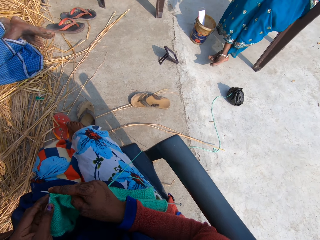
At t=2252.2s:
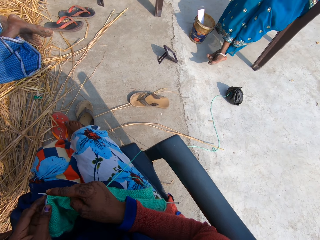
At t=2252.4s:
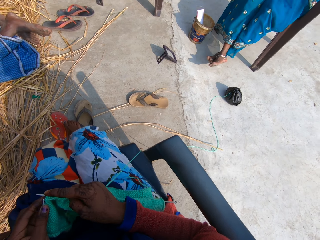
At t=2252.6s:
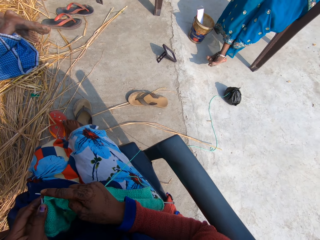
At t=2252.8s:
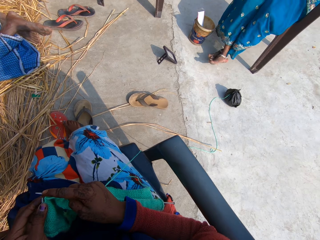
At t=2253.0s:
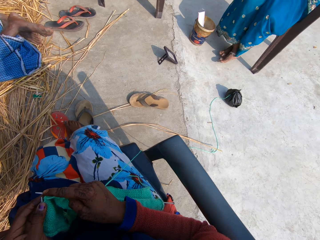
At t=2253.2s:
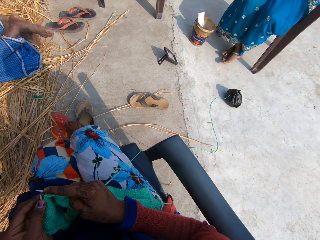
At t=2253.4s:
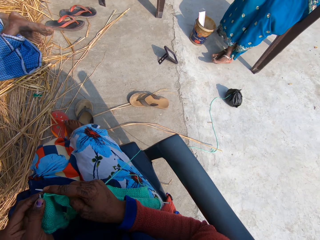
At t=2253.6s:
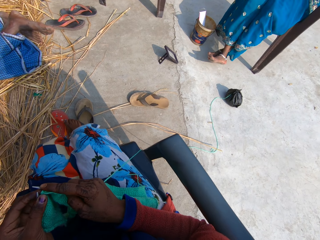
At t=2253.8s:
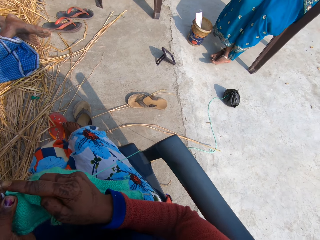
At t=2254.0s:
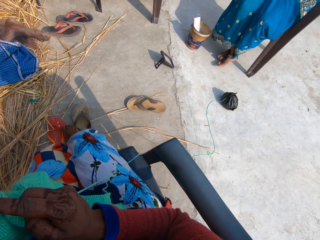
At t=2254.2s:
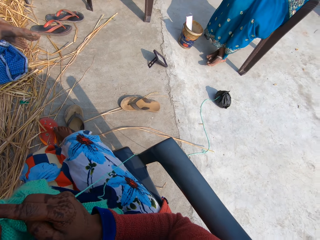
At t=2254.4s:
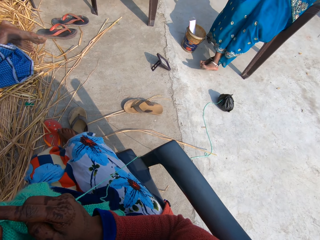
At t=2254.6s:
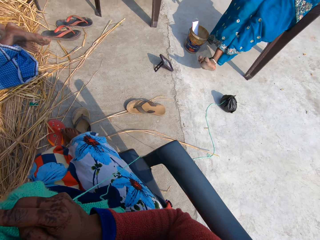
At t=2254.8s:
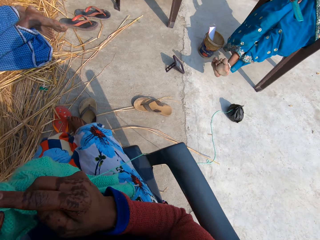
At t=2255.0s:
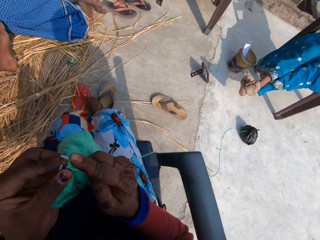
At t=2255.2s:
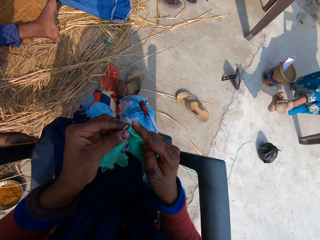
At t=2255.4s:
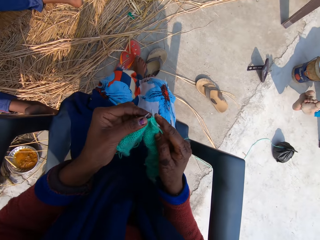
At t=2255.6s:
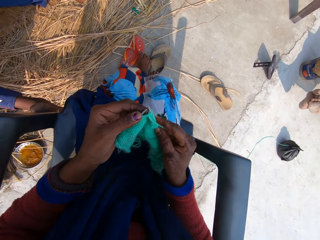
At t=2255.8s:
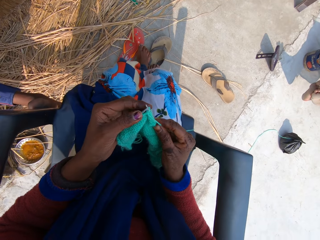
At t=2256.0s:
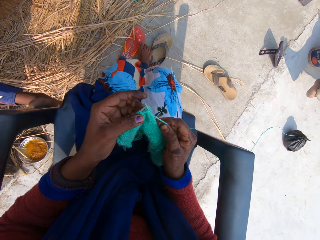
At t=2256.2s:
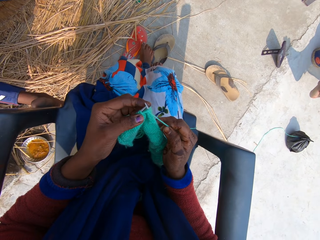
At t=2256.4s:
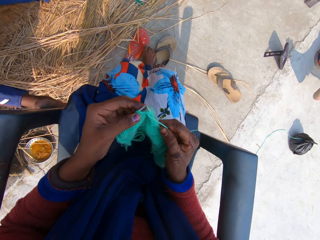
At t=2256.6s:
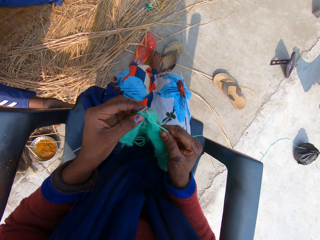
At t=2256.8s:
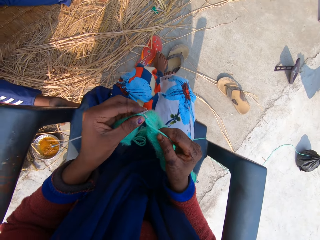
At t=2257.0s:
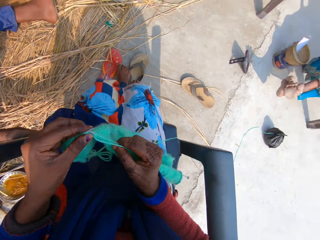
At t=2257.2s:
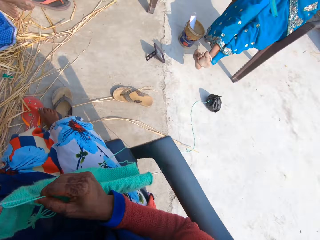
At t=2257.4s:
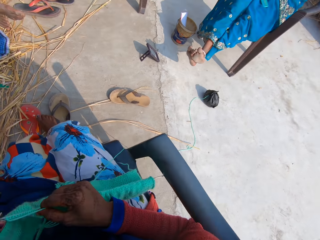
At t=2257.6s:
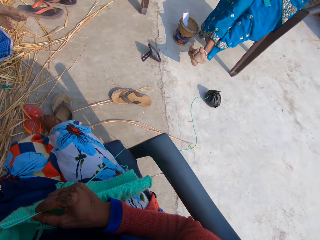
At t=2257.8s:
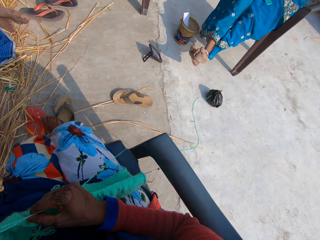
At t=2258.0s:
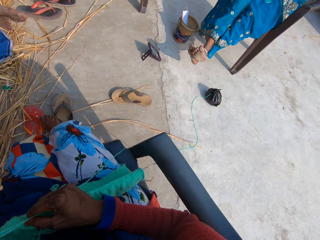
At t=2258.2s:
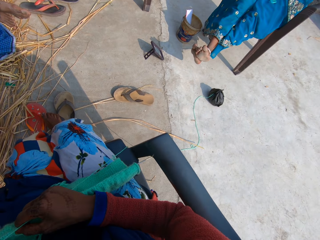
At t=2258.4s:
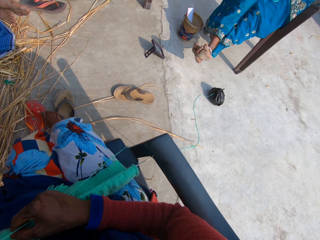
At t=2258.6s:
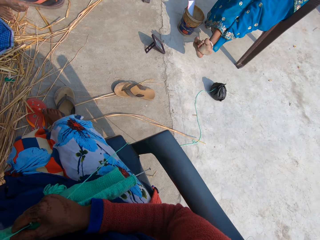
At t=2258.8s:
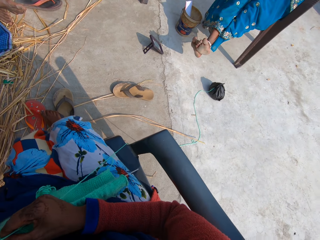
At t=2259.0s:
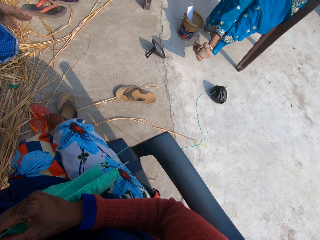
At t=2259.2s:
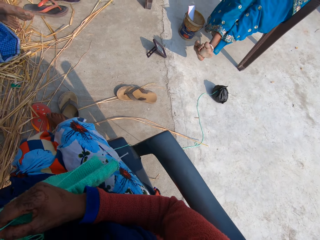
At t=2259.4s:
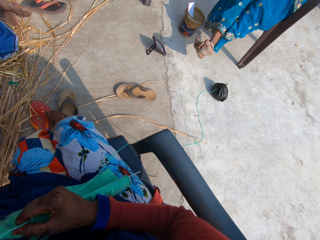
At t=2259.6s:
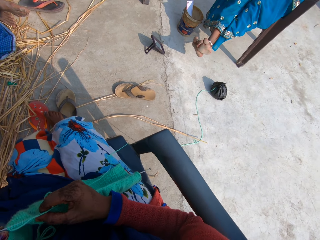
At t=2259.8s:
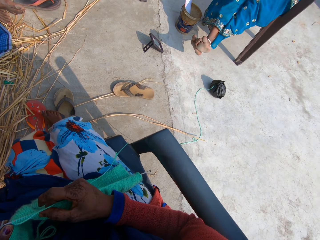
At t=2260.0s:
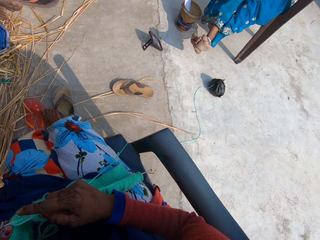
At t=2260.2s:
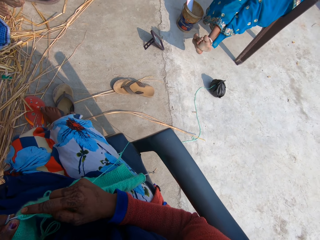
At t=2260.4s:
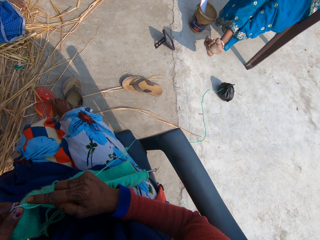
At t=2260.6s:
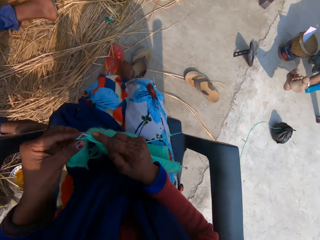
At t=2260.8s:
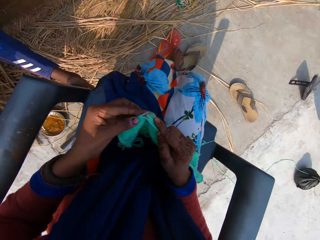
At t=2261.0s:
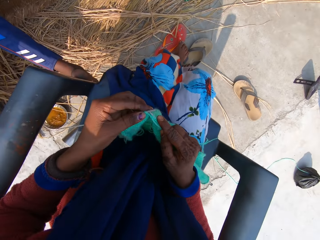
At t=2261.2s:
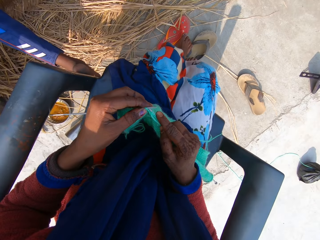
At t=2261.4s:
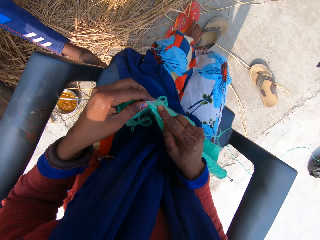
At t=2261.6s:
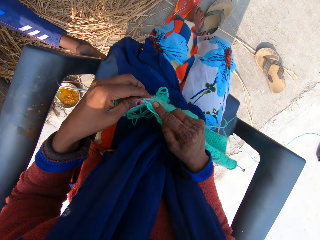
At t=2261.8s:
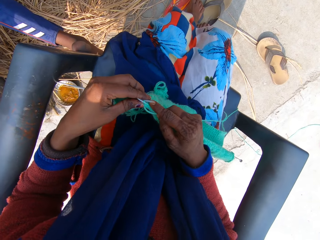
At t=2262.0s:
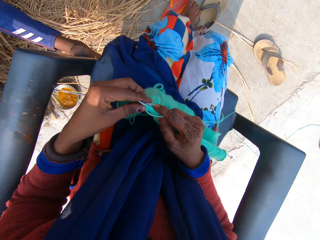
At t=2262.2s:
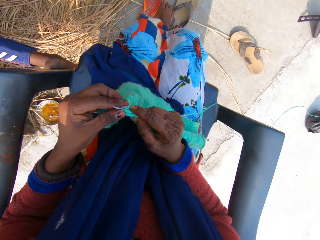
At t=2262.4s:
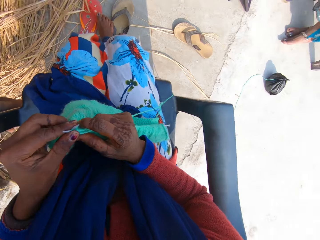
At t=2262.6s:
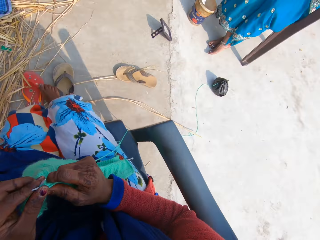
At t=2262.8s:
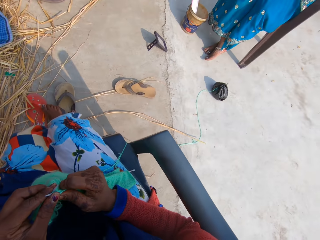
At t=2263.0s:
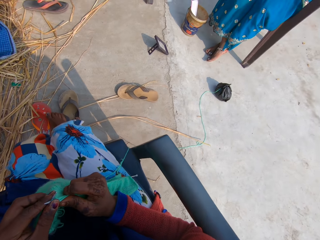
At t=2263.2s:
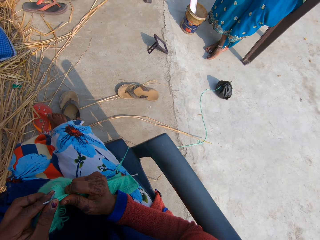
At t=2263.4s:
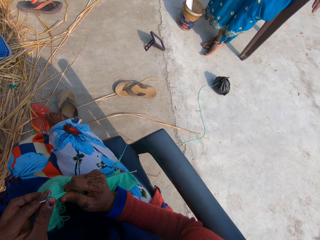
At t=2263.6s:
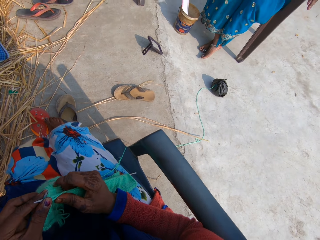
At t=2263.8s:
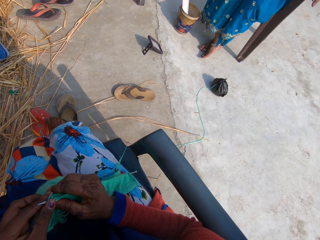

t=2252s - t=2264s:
The camera wearer responds to a woman. The woman talks to the camera wearer.

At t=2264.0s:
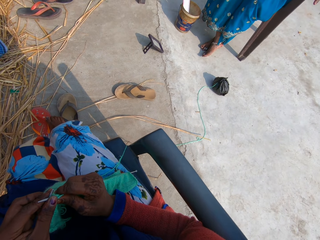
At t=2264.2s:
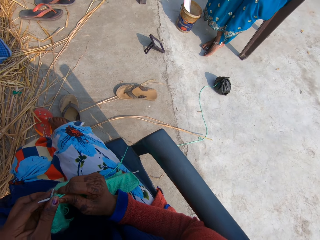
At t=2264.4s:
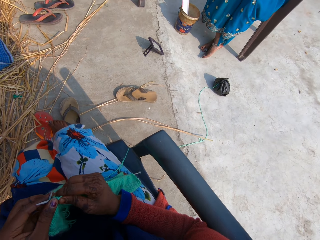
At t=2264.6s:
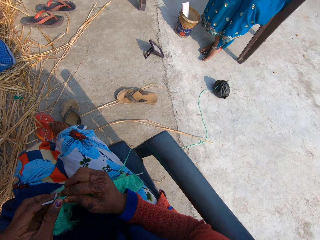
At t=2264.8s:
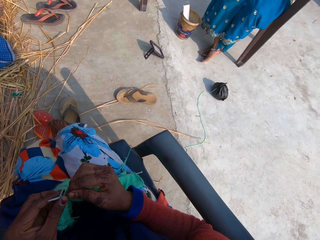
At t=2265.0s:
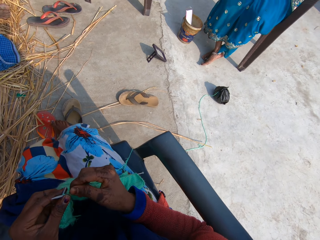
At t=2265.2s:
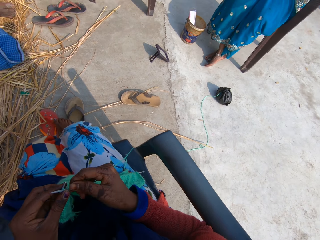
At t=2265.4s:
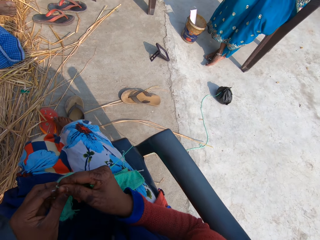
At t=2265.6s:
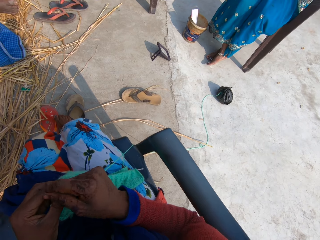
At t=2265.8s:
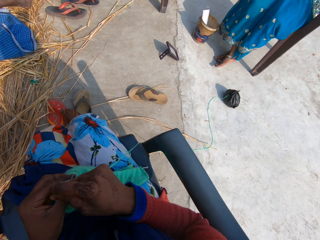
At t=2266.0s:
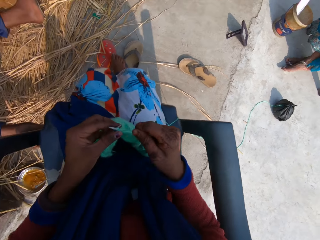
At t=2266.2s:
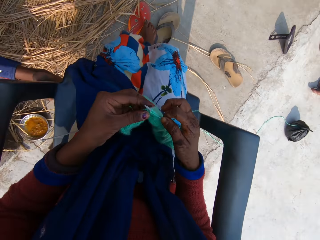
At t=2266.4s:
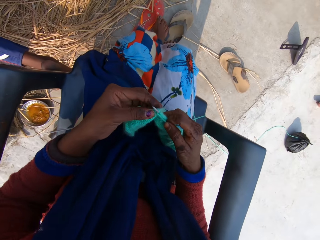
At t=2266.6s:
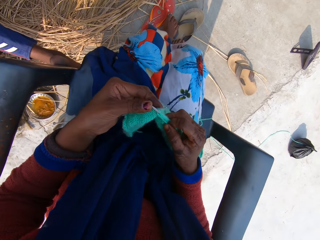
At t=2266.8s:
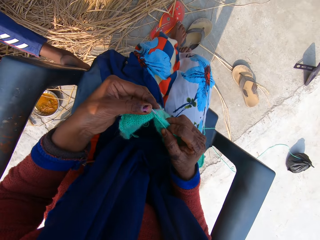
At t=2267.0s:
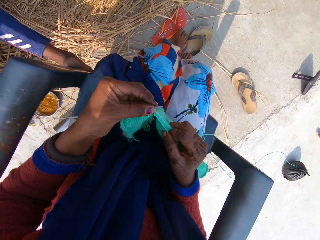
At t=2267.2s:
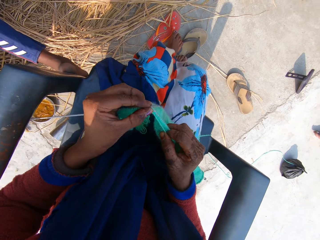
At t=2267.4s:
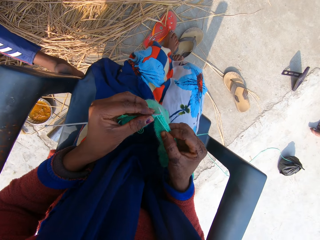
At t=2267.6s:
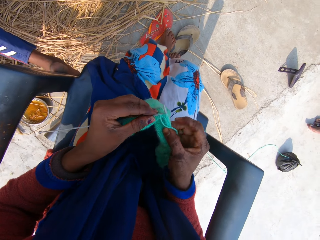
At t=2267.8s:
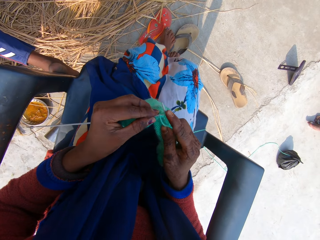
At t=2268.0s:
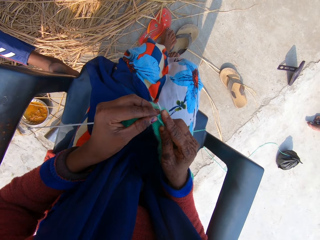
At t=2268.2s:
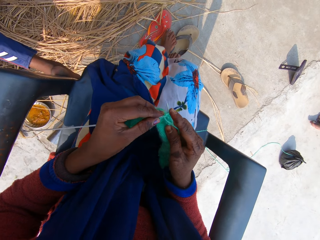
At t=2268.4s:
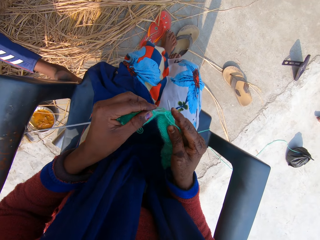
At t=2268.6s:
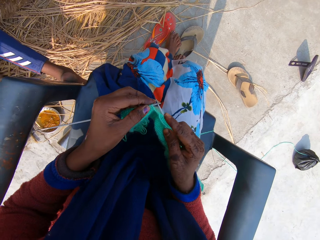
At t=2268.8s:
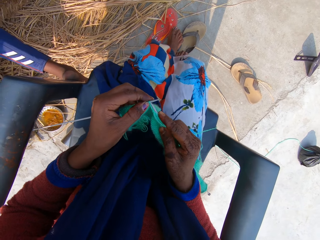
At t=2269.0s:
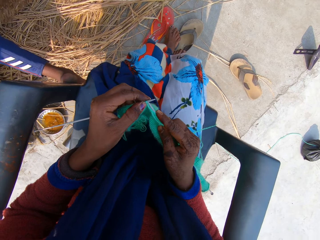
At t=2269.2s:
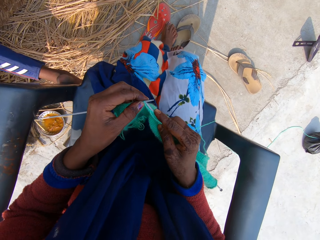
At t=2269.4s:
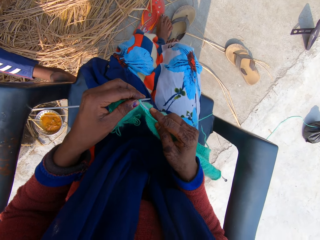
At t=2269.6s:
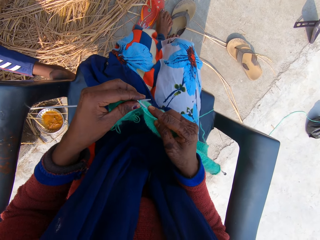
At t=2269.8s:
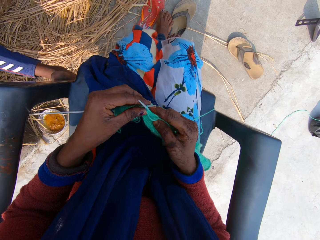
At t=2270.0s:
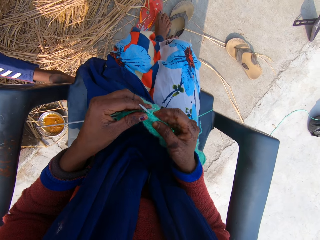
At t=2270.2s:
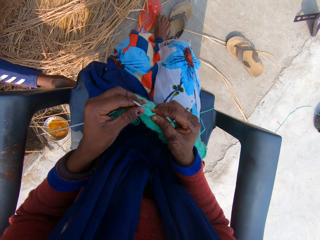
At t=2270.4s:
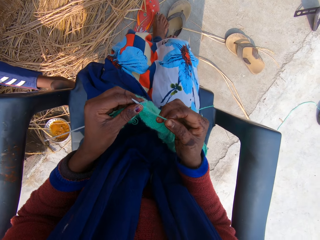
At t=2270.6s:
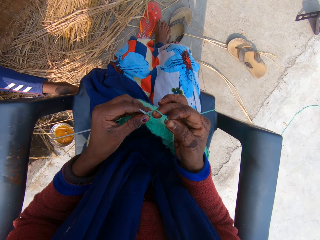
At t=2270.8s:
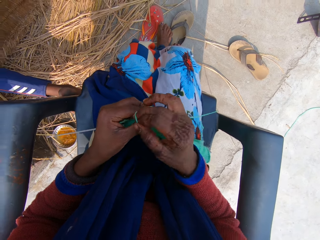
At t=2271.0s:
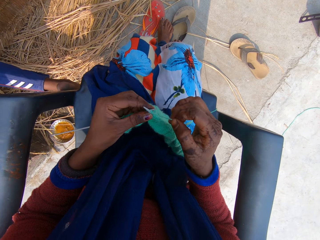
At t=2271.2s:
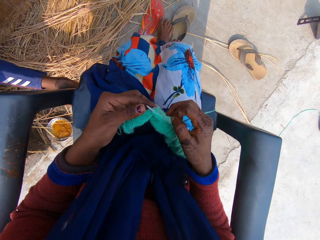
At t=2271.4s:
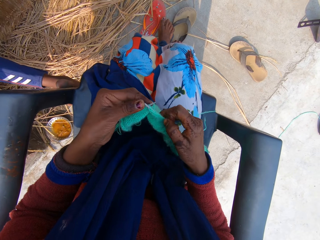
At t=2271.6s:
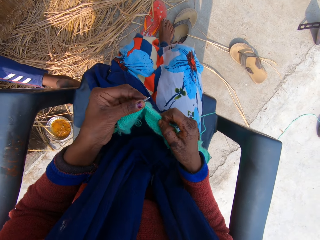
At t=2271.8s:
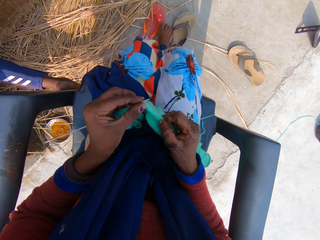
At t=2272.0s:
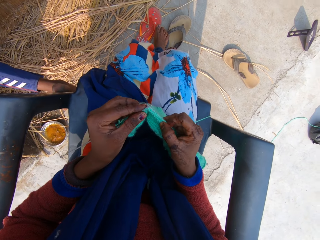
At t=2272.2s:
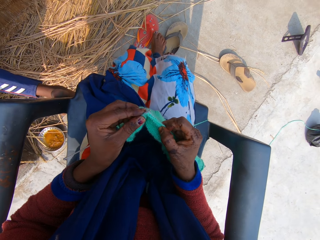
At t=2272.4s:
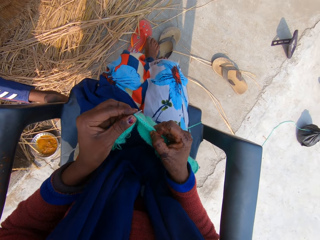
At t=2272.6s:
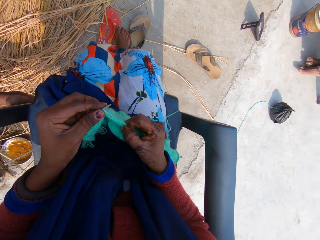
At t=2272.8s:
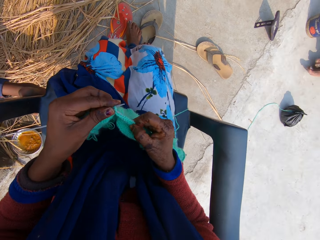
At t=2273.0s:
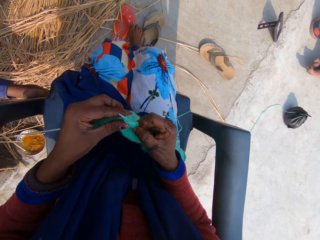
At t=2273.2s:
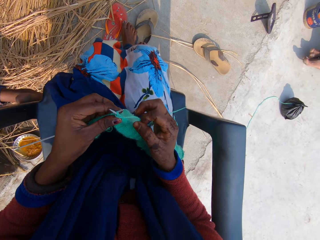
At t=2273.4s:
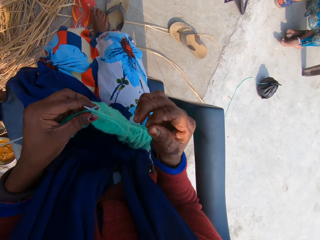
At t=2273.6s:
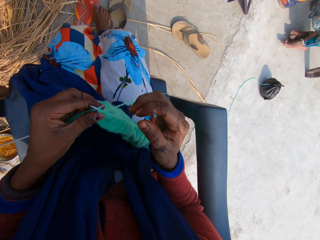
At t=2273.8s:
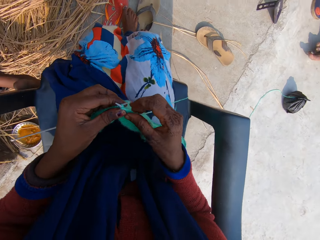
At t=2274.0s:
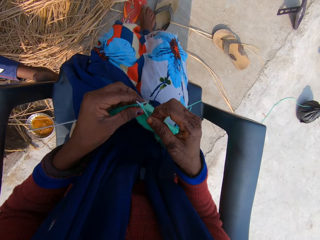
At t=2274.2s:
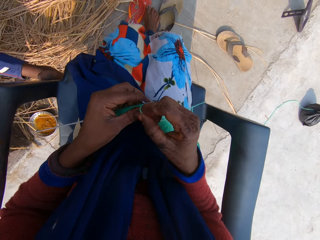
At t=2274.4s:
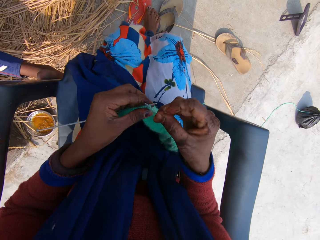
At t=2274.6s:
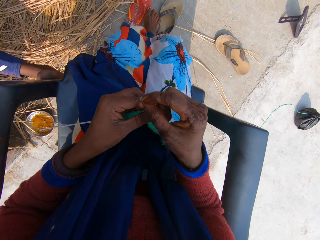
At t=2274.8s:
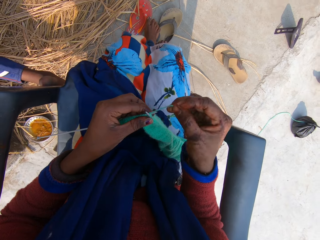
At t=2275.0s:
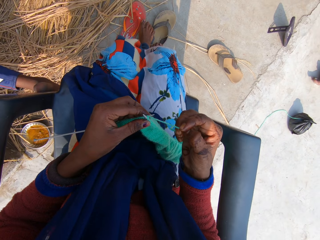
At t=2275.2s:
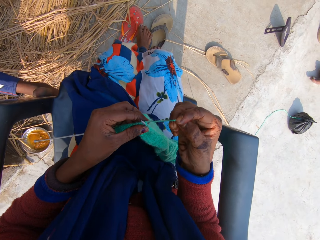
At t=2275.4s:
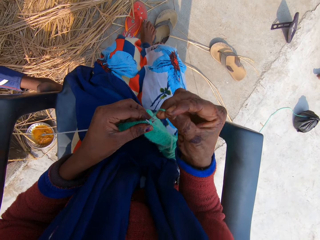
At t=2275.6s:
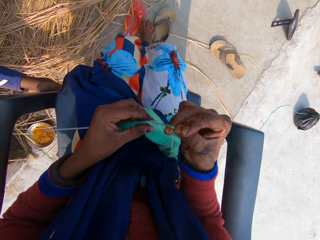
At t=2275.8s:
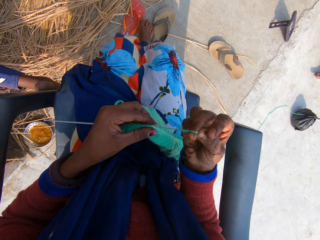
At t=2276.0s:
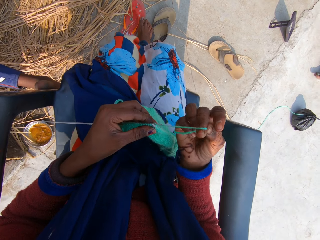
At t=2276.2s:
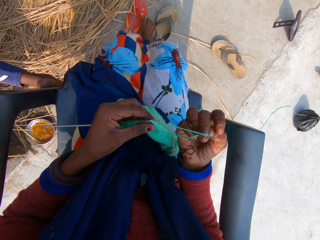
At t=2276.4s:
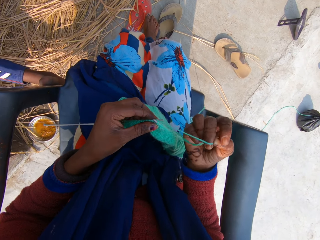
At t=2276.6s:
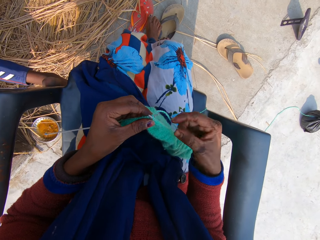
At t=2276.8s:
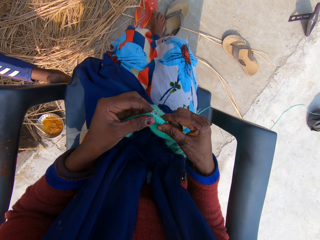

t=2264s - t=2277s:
The camera wearer talks to a woman.
